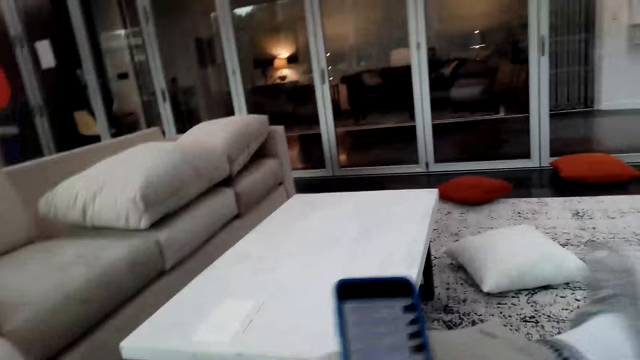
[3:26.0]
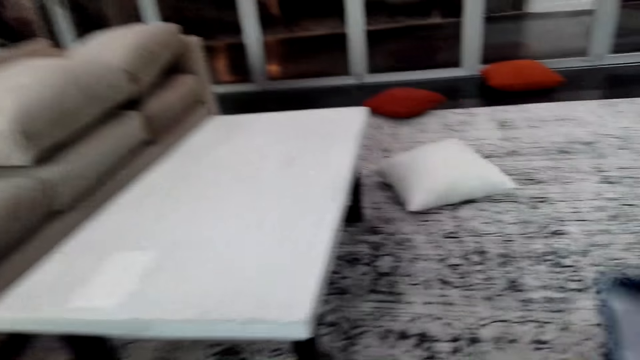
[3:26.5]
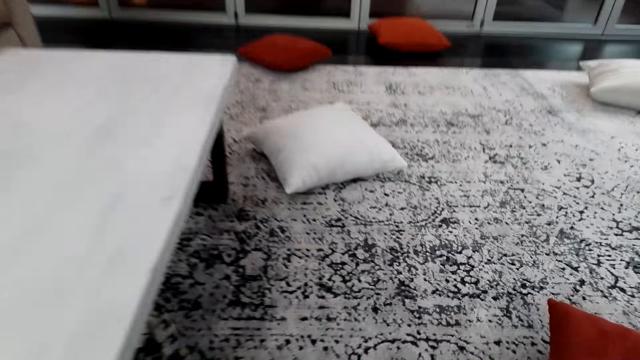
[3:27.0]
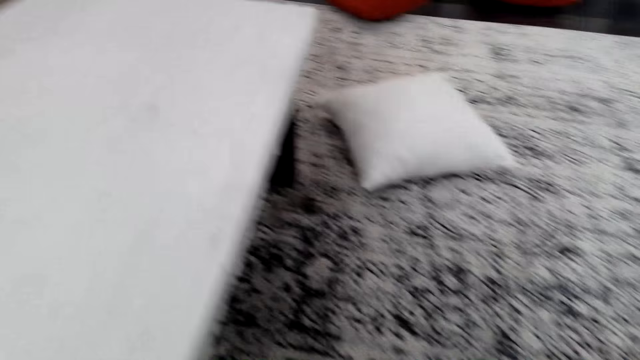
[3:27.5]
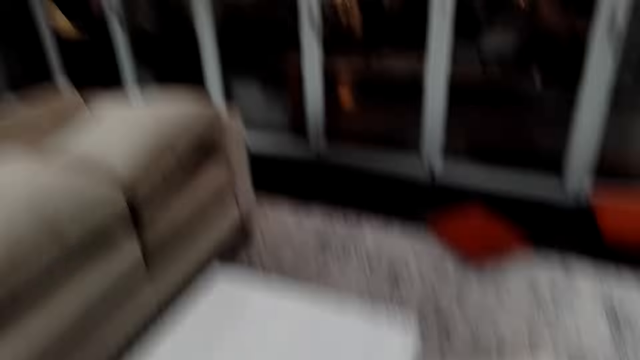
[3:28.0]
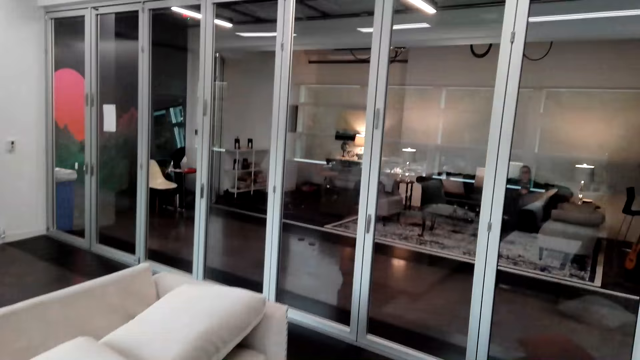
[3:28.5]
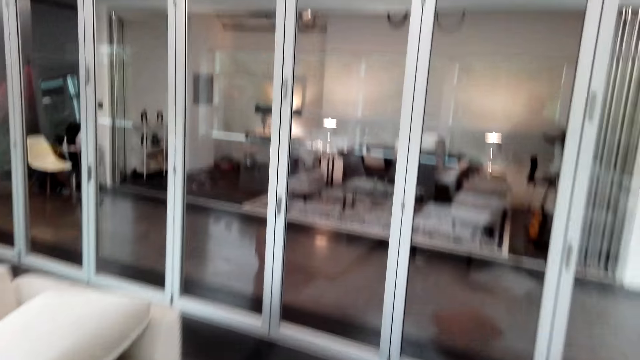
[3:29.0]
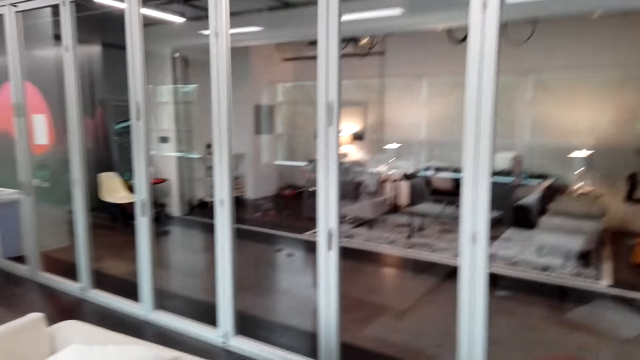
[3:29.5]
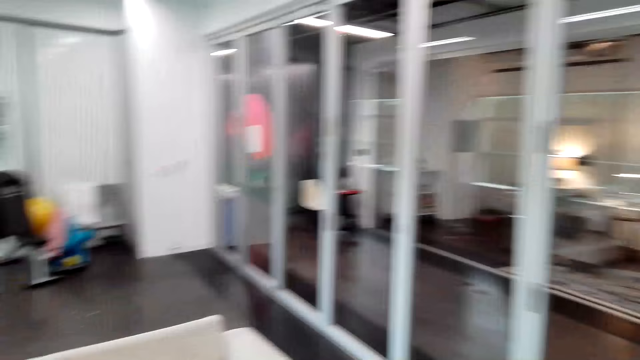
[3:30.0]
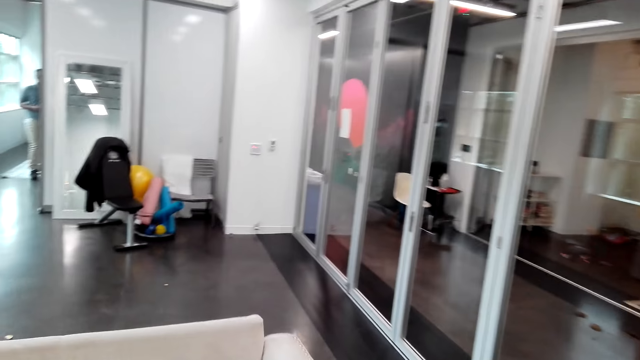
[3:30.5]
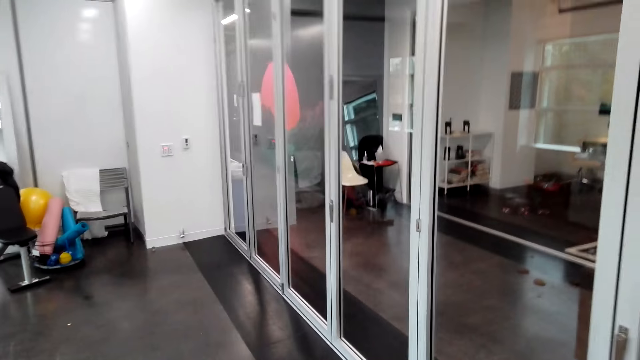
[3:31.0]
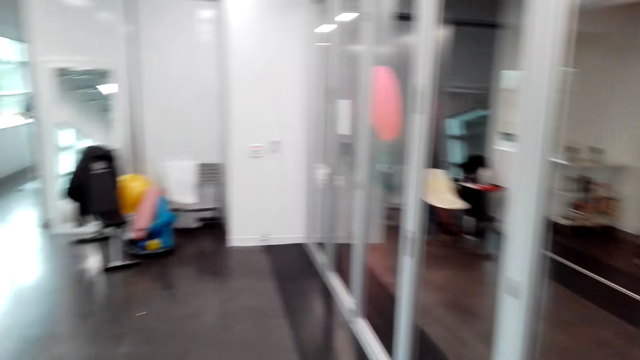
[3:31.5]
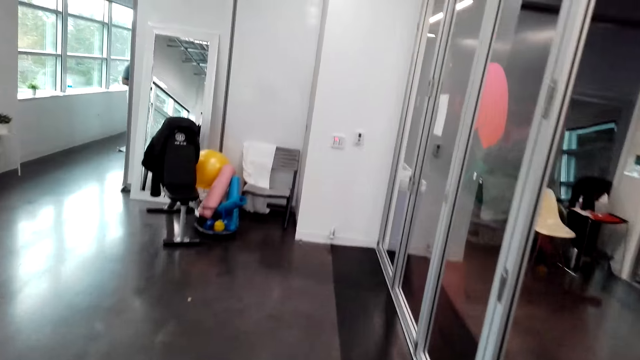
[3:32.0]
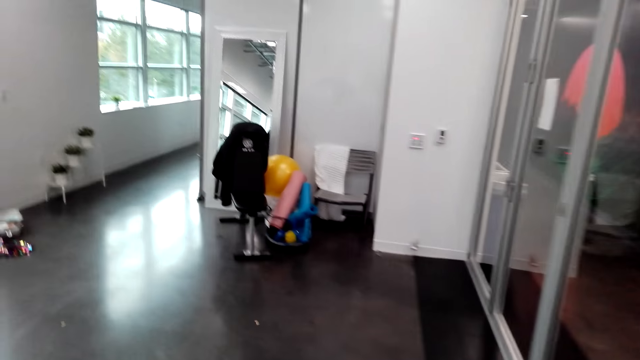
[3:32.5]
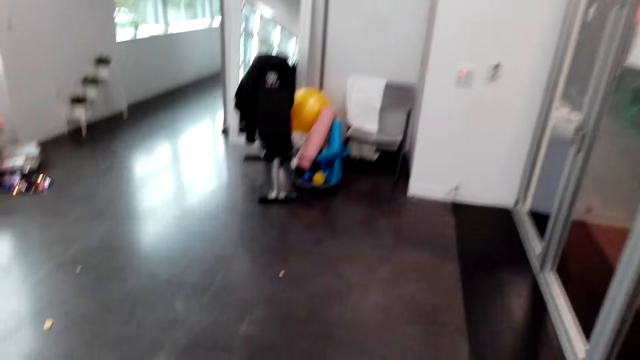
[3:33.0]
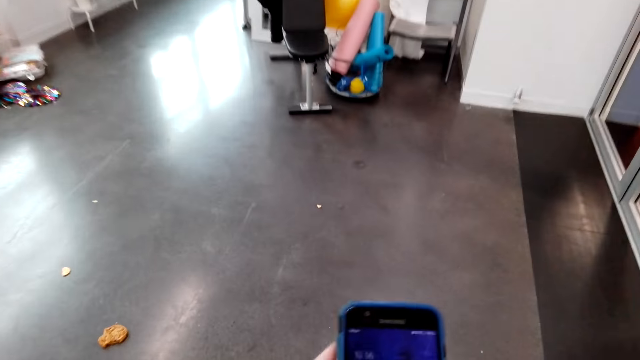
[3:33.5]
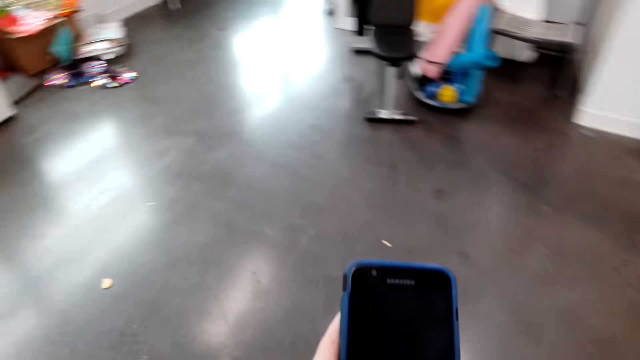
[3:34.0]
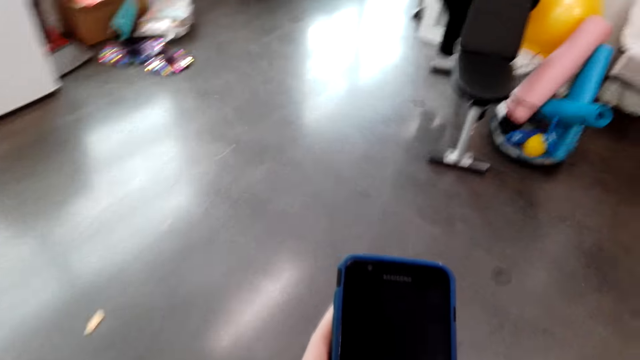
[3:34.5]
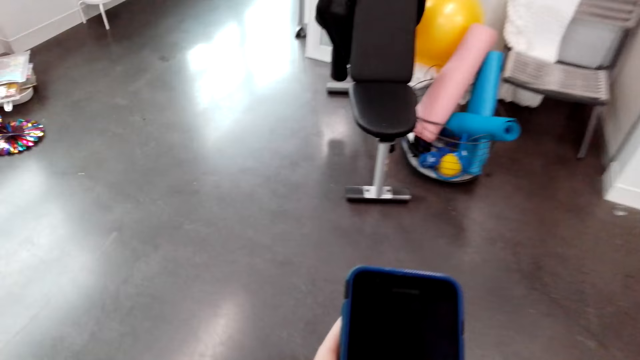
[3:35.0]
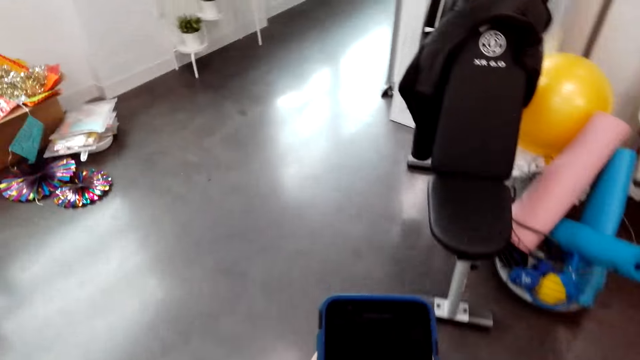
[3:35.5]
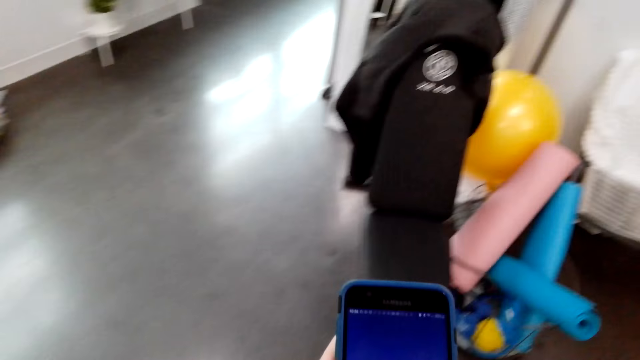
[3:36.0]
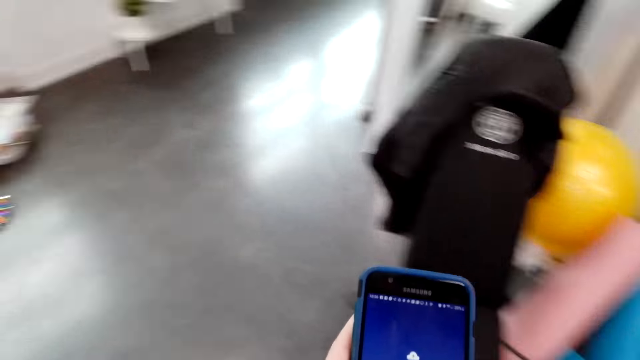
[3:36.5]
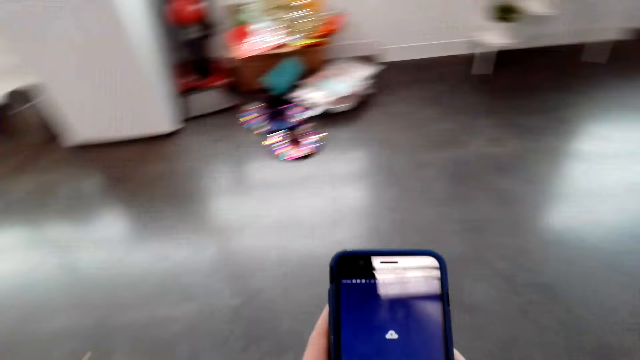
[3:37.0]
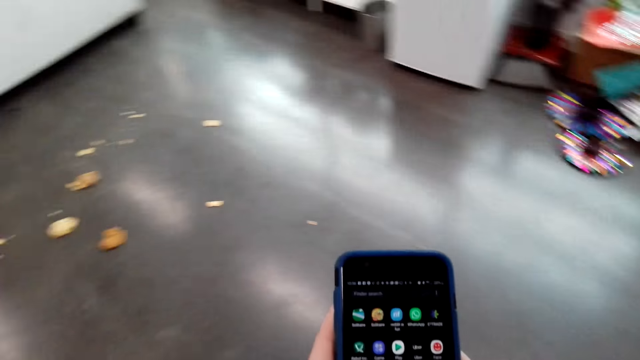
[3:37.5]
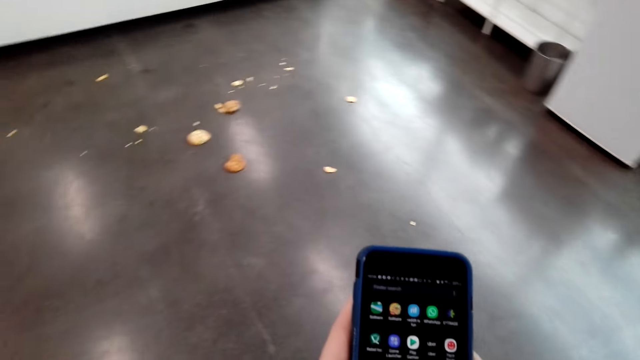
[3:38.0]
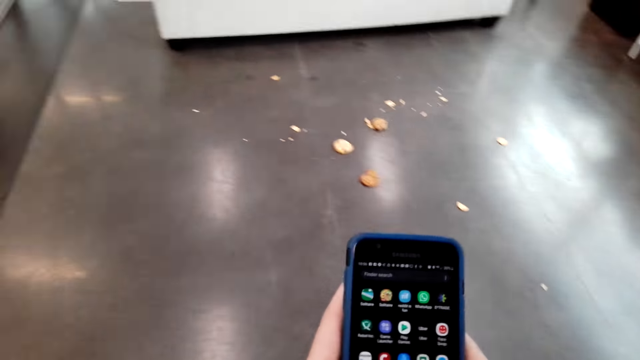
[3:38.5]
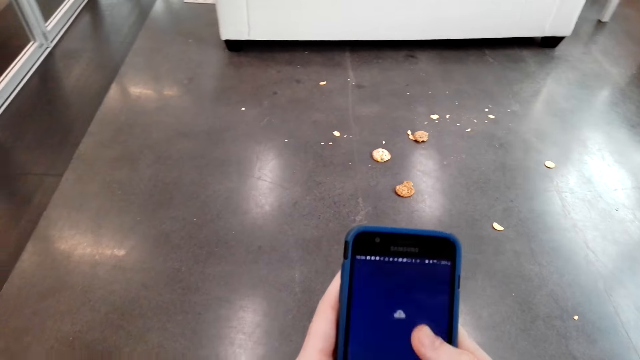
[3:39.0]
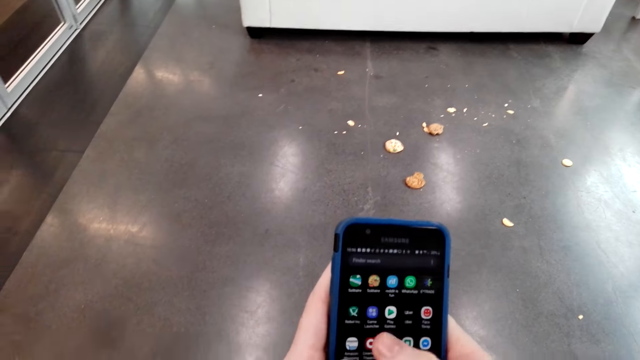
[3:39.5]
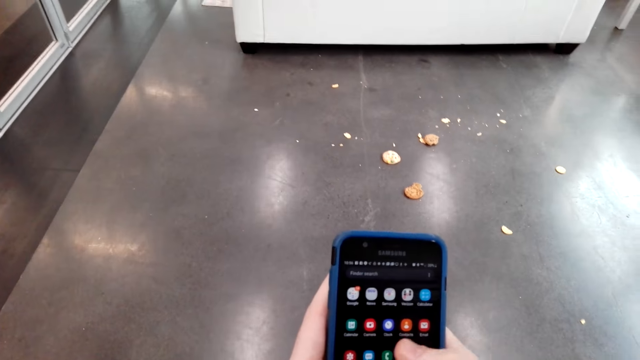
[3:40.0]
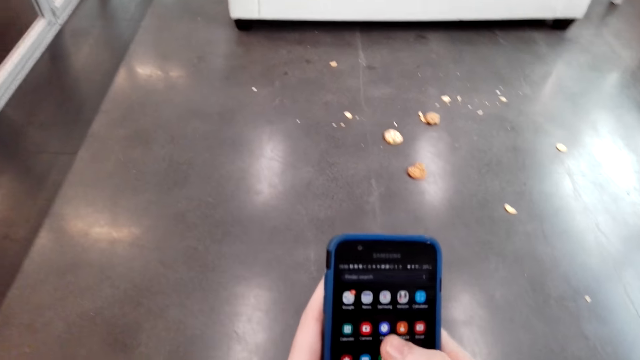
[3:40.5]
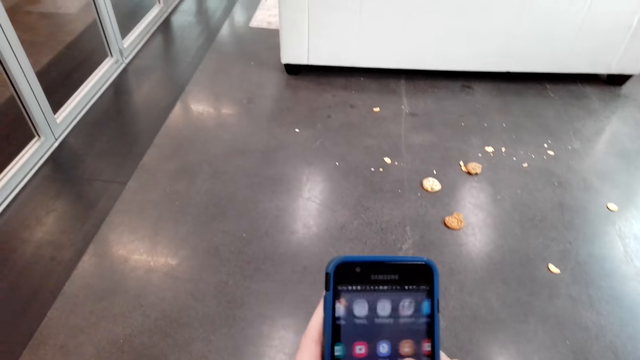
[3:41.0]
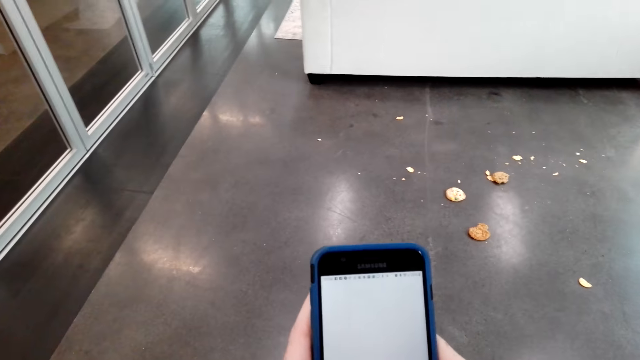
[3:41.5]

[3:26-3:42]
The camera wearer walks in the room. They walk around the house. A man talks with the camera wearer. The camera wearer scrolls through the phone.

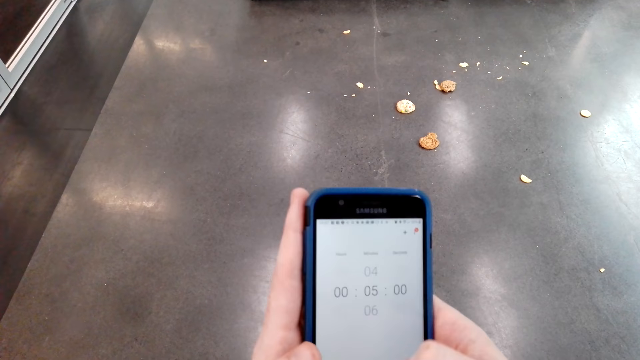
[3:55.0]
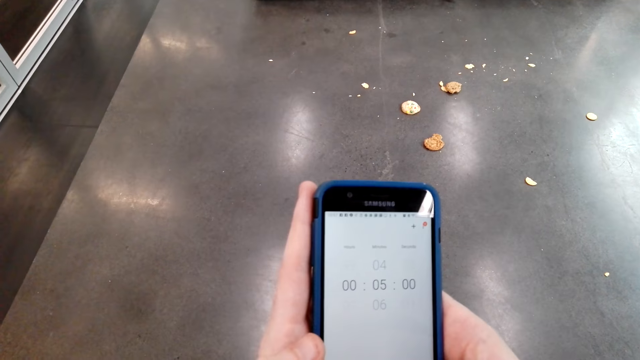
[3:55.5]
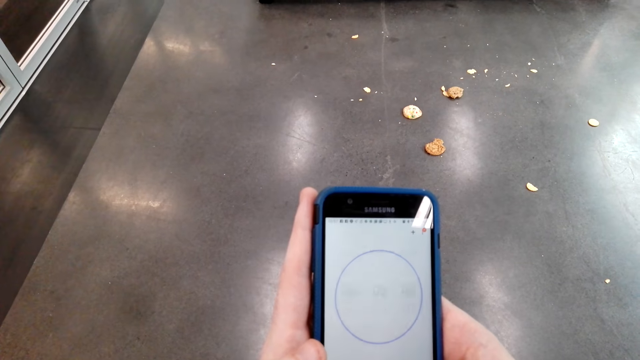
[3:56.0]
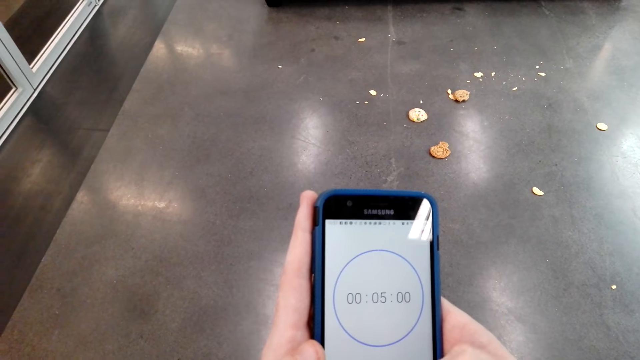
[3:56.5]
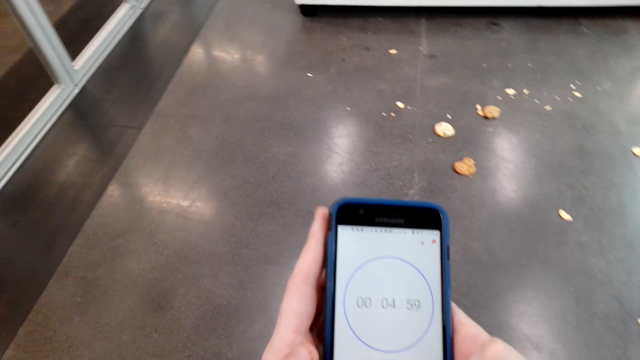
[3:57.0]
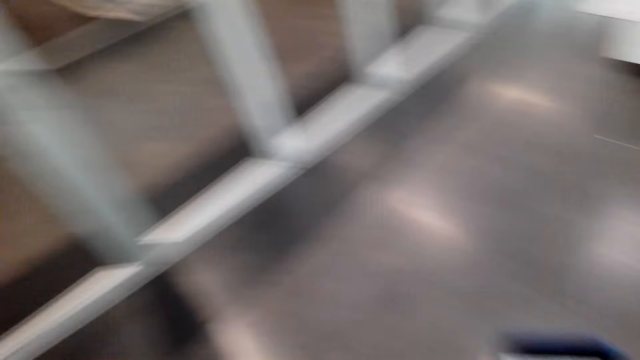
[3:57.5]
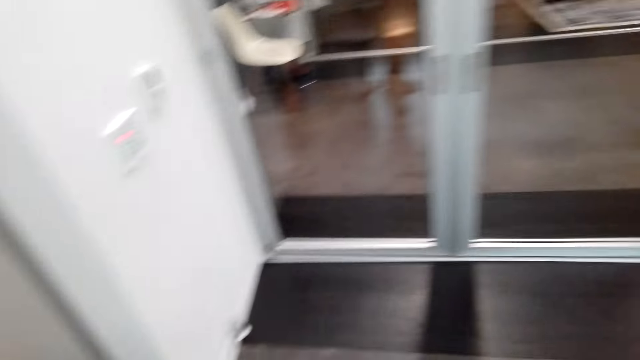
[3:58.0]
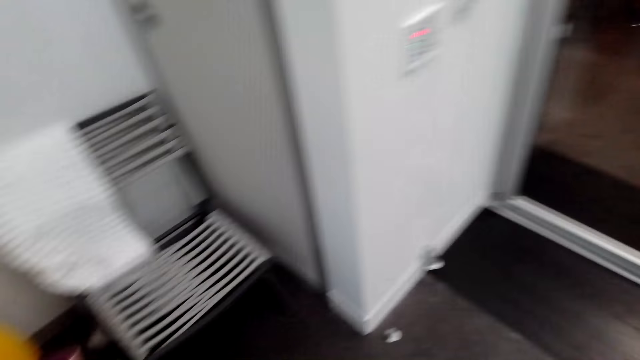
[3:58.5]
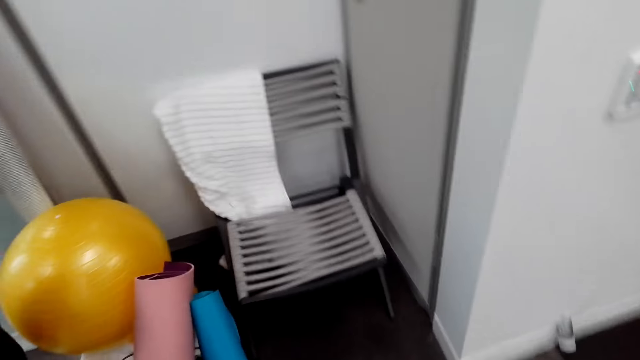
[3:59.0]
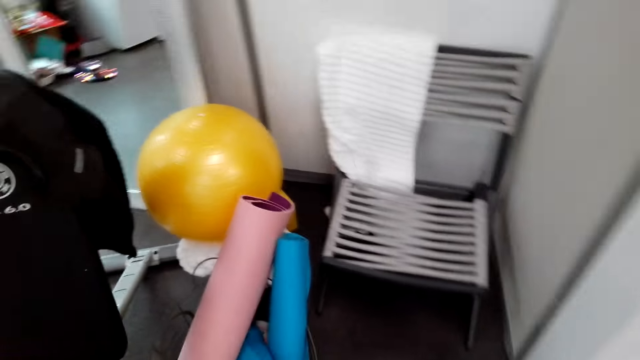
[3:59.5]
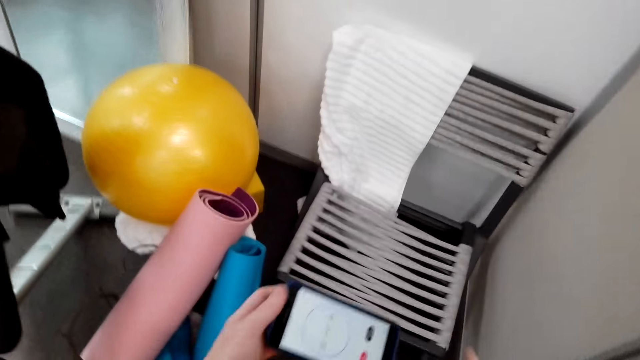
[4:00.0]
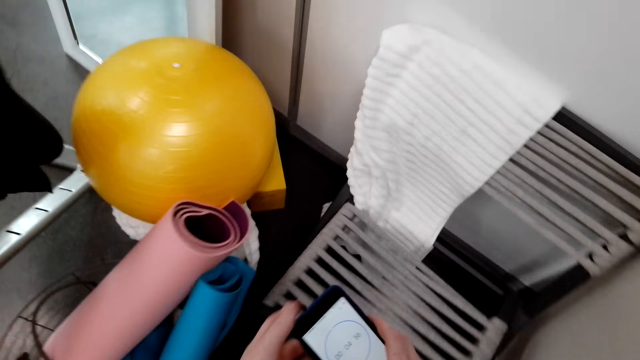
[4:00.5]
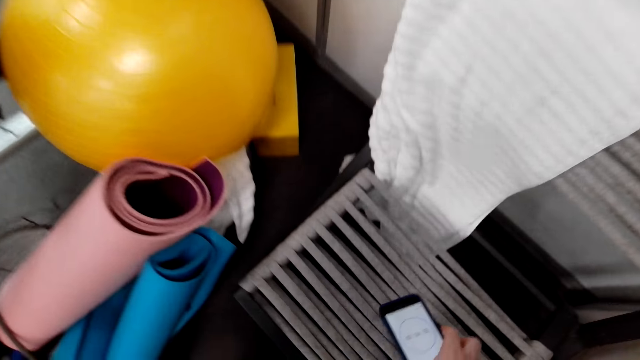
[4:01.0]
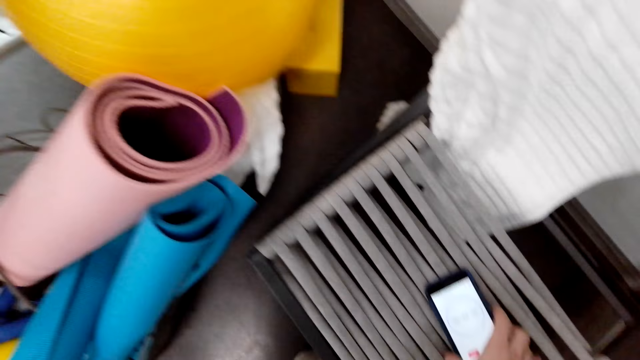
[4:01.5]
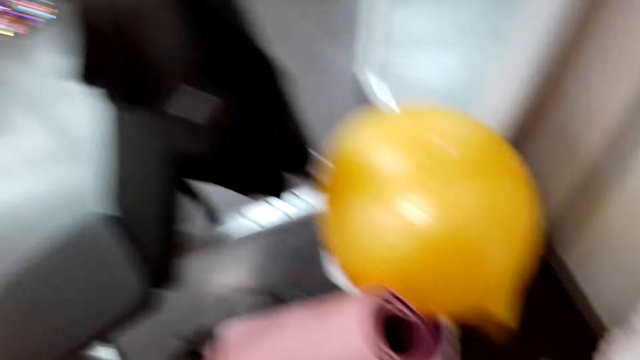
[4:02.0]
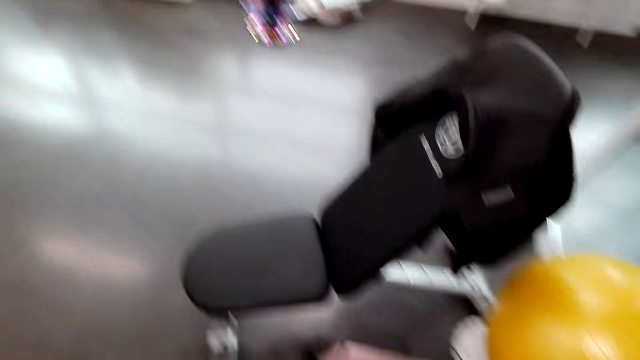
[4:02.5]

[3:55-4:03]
The camera wearer sets a stopwatch on the phone. They put the phone on the chair.
